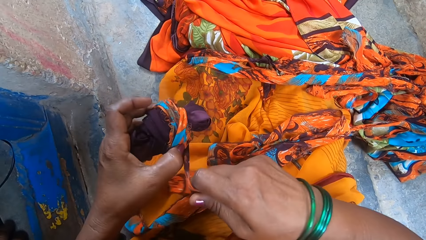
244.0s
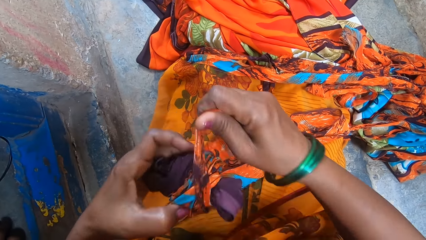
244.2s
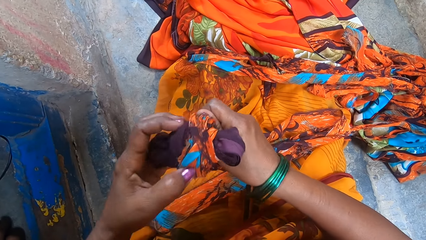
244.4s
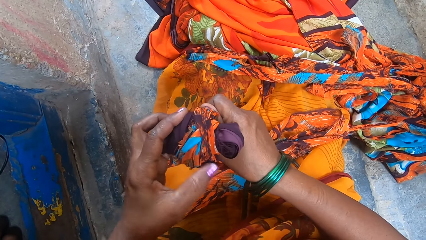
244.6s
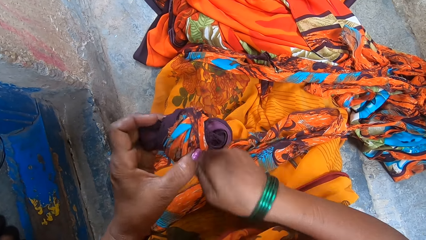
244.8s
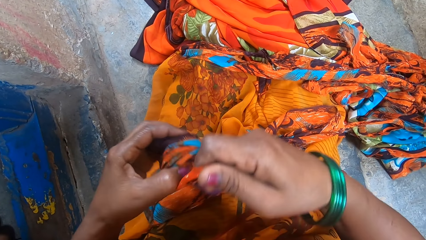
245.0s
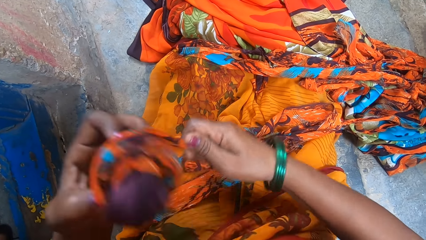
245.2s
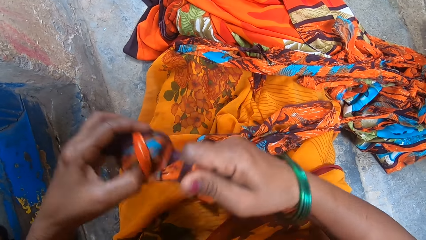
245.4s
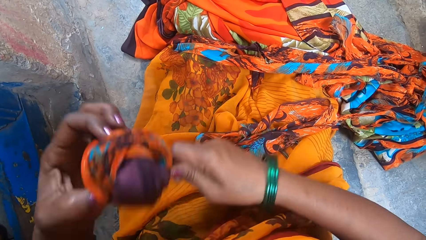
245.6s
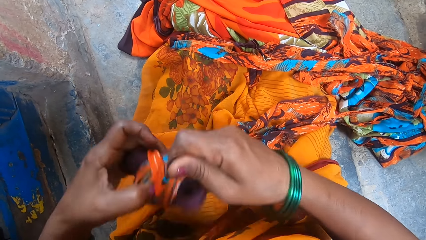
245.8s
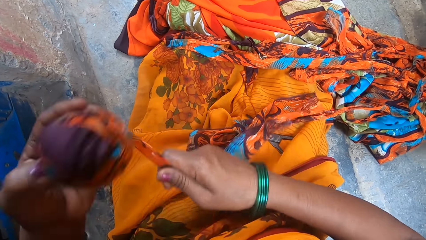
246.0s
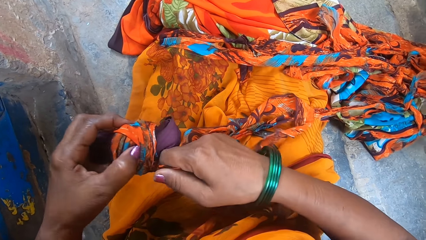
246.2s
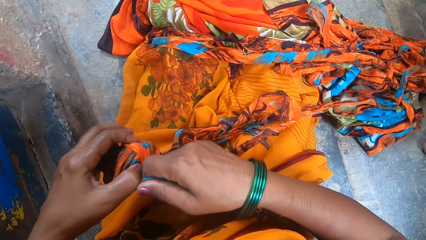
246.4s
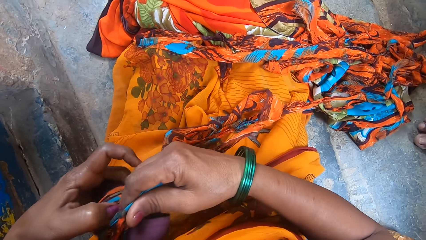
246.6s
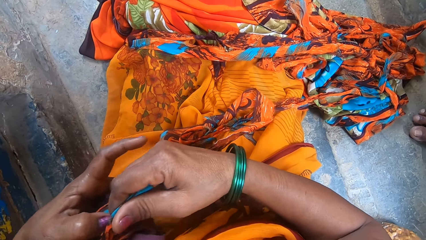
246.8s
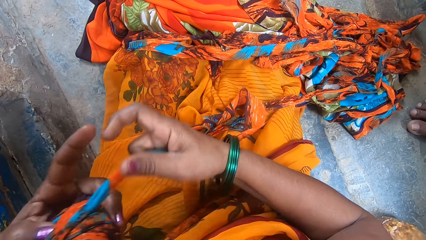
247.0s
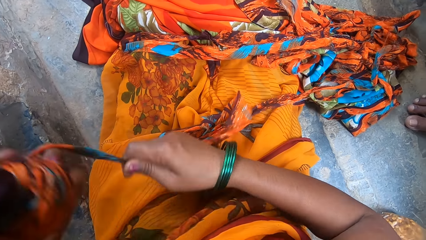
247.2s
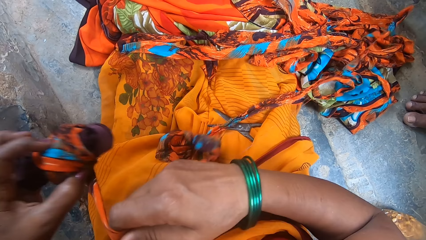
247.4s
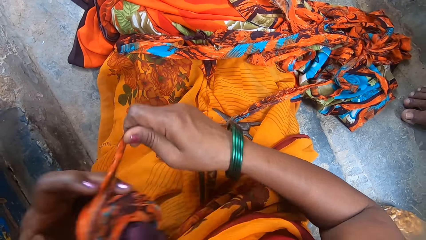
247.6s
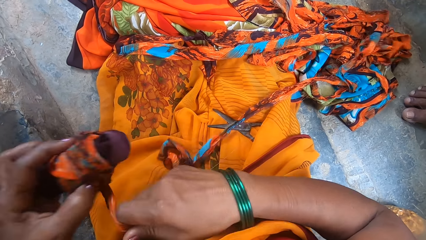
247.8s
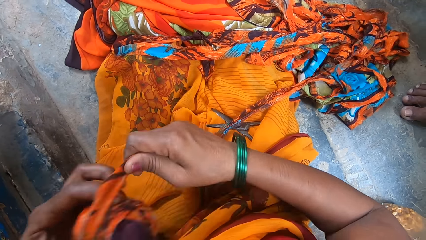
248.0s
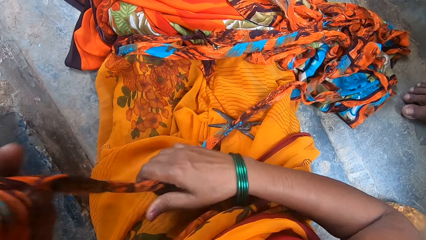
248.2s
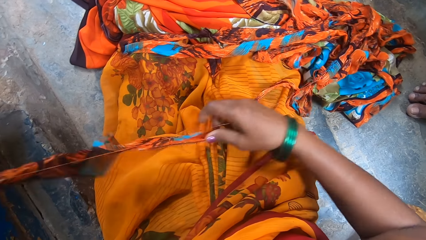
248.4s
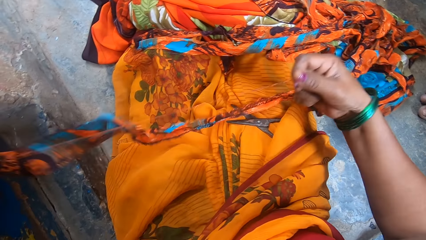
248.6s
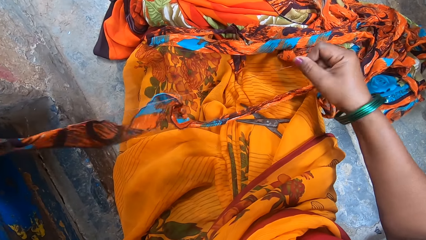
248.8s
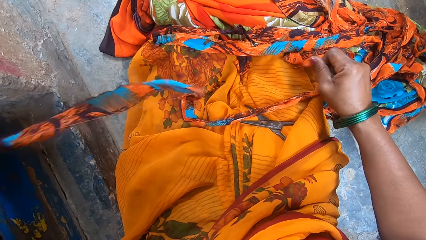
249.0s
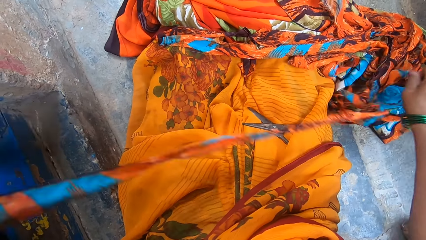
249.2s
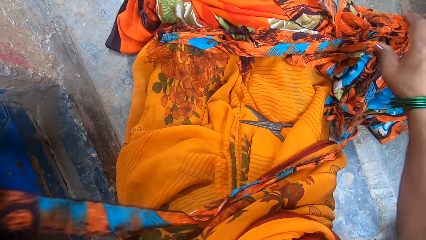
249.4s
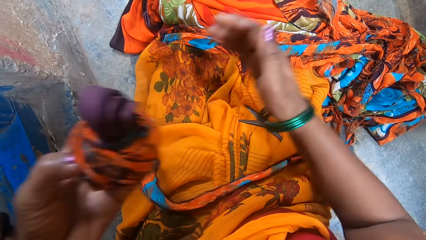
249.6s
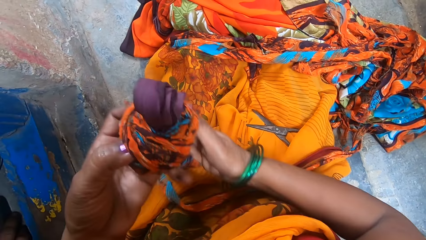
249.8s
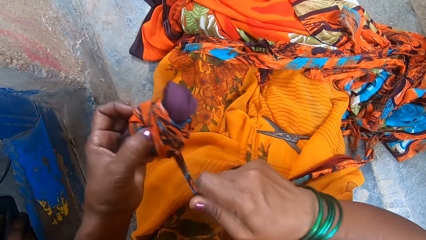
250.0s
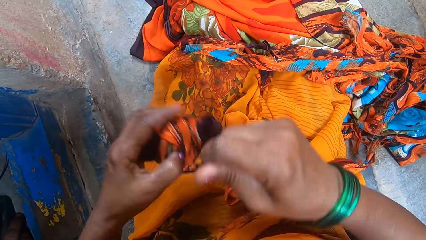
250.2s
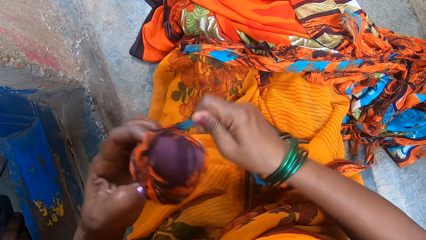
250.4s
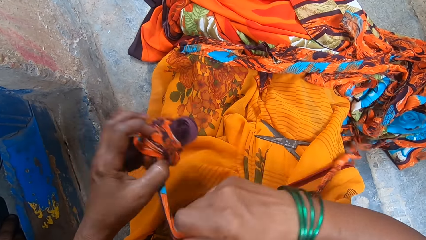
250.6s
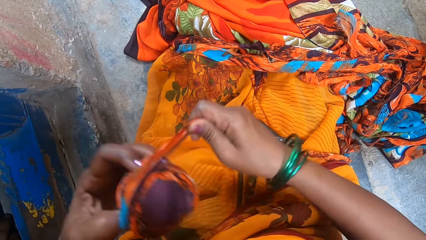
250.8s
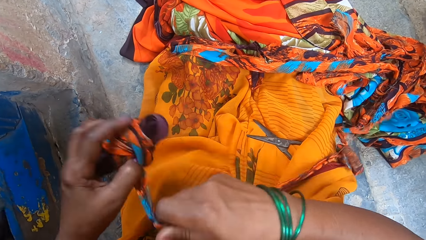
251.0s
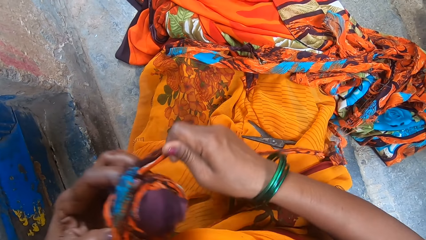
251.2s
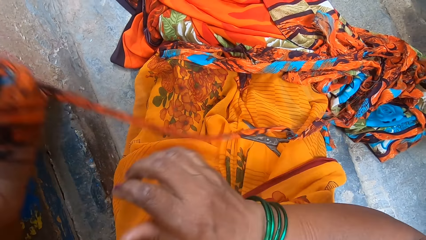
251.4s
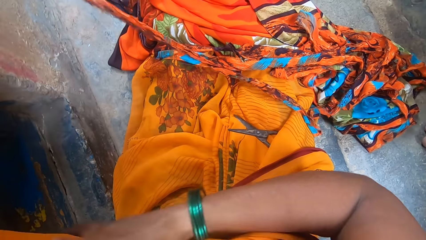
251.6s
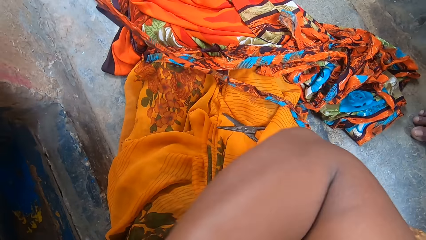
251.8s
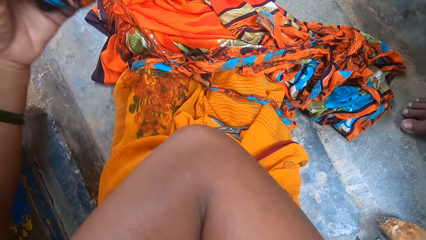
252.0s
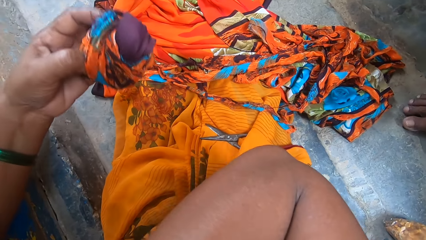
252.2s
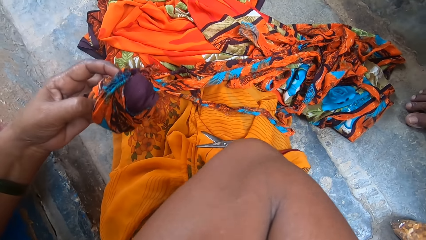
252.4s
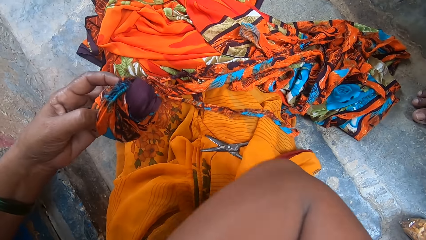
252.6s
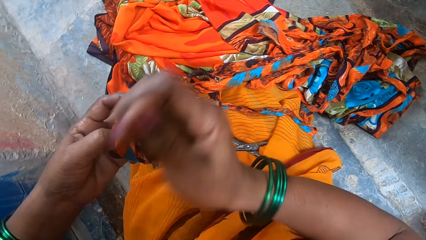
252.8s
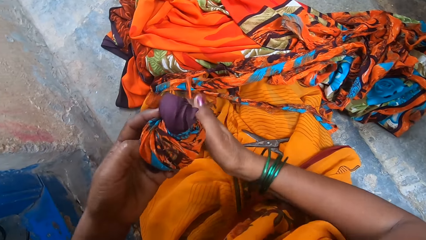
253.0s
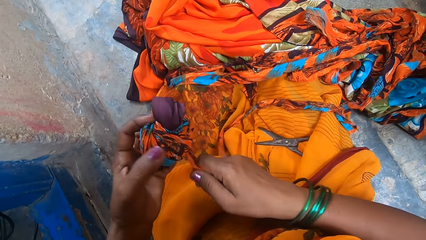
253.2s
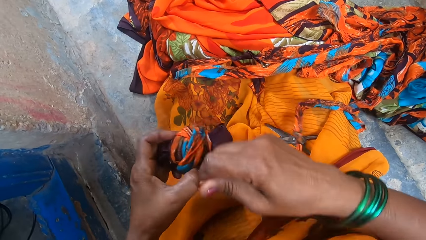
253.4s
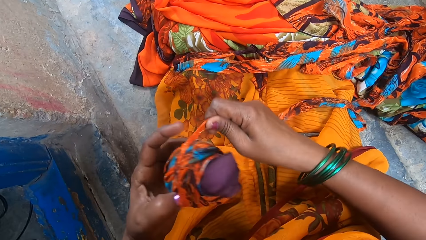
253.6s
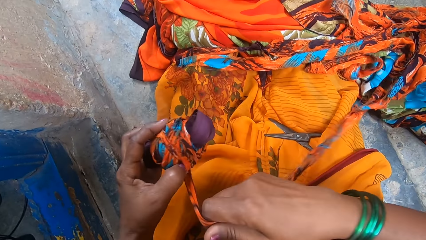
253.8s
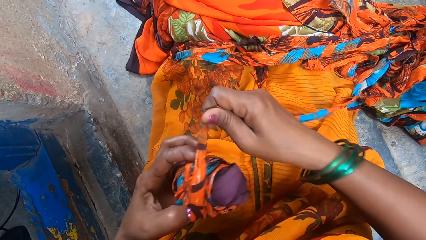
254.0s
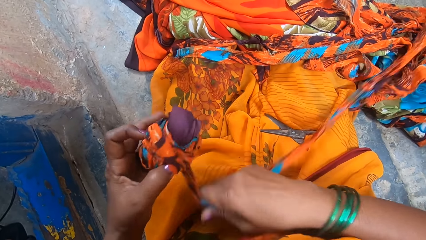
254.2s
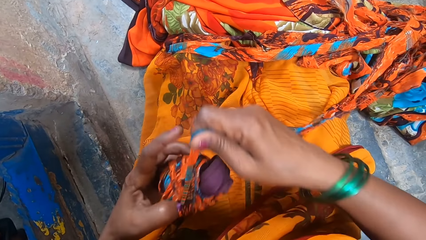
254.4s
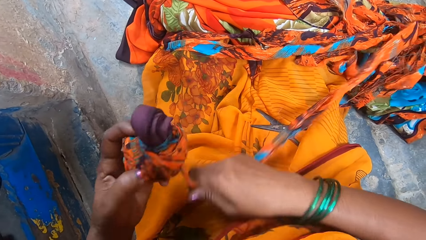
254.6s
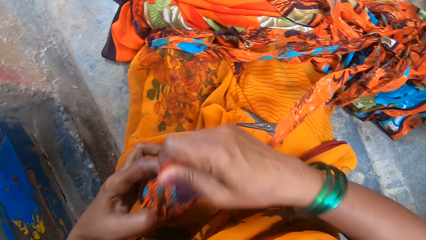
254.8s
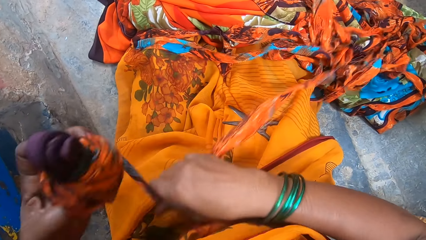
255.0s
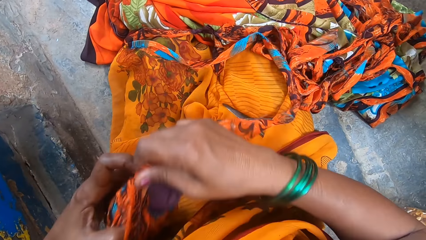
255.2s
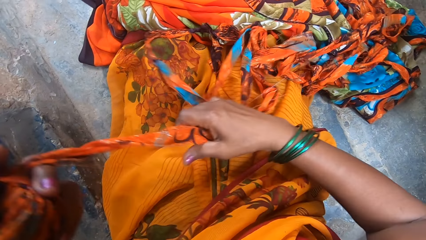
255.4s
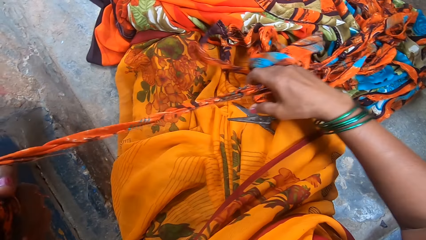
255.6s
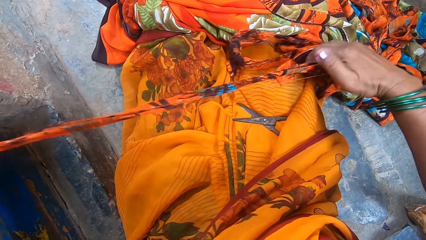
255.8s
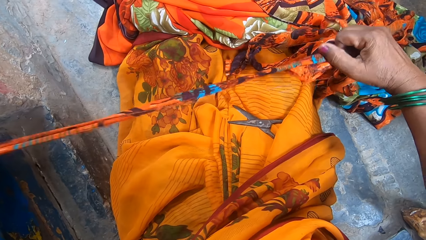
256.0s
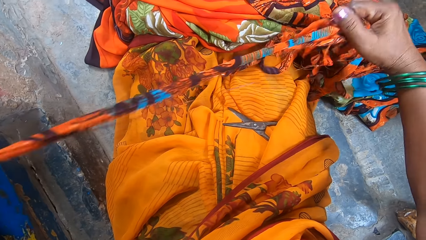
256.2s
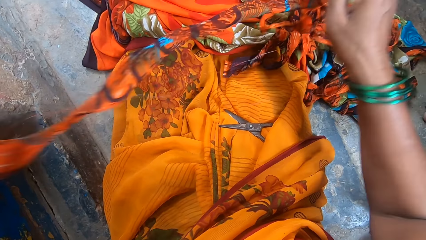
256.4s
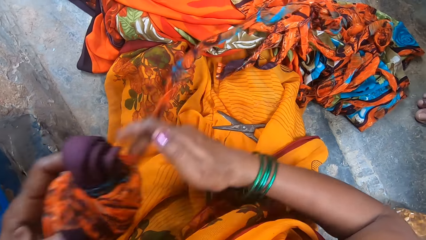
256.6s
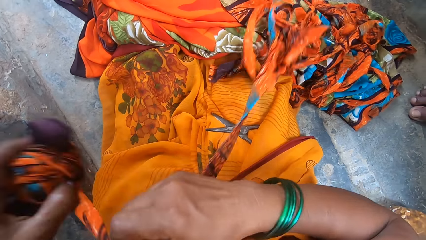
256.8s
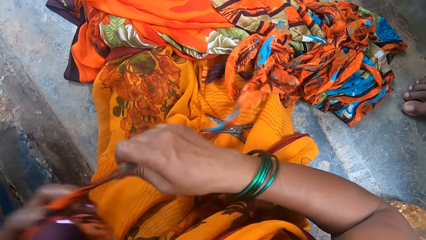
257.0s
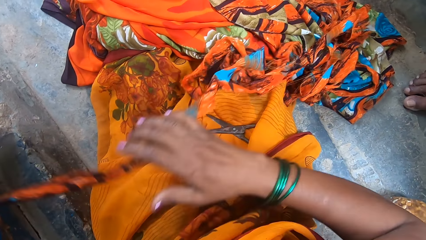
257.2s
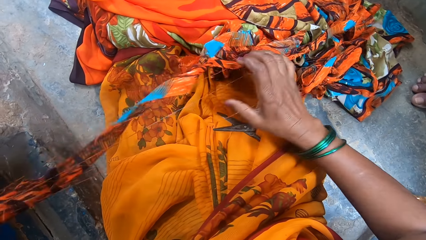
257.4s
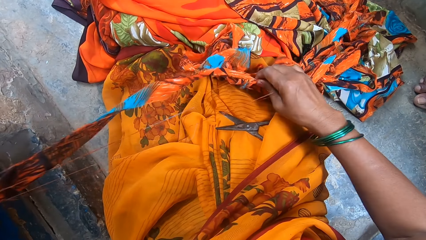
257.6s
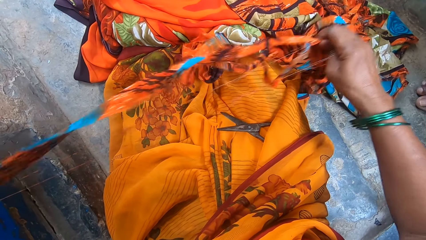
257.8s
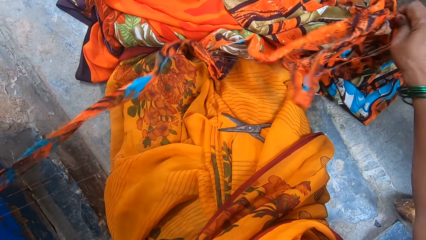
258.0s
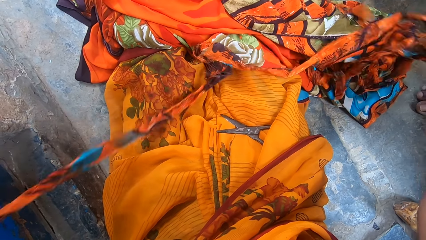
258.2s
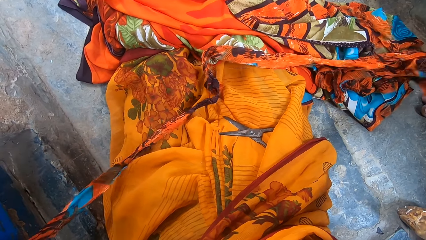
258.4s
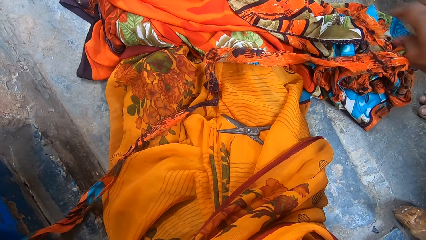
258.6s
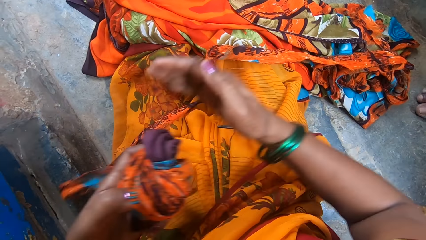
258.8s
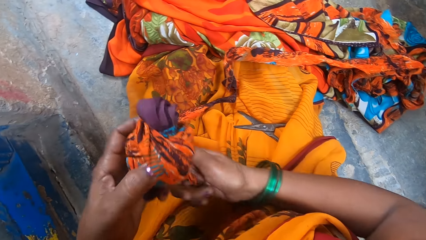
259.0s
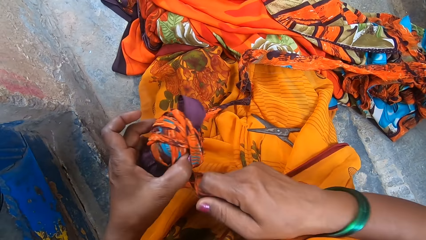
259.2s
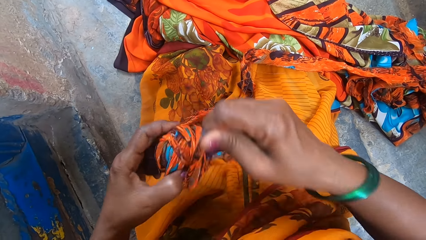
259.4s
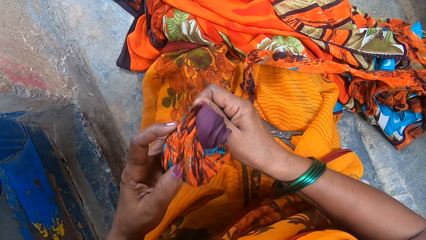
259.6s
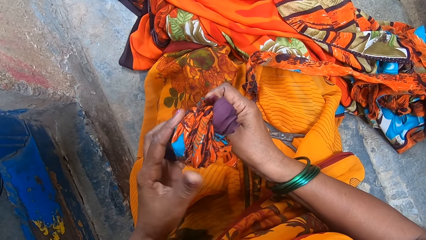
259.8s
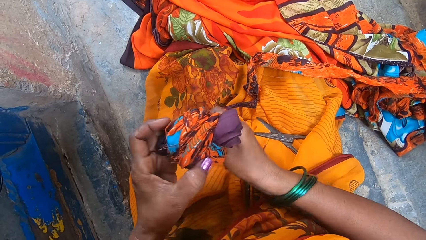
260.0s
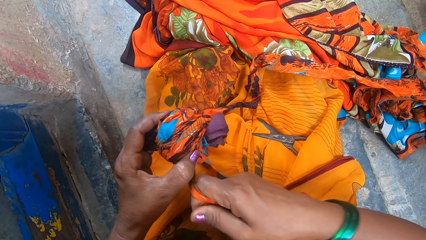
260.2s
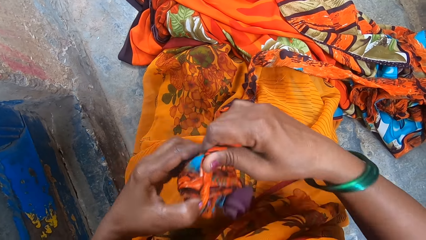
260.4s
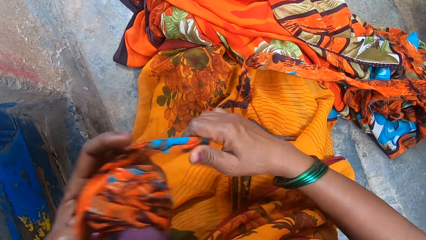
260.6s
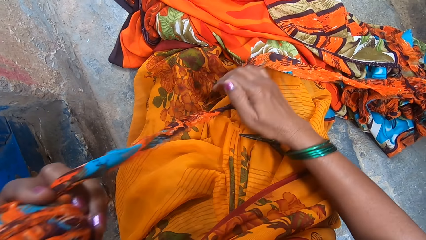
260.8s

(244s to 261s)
The camera wearer rolls the piece. They stretch the piece. They pull the thread. They roll the piece. They flap the hand. They lift the hand. They roll the piece of cloth. They stretch the piece. They straighten the piece of cloth. They roll the piece of cloth. They stretch the piece. They pull the thread. They roll the piece of cloth.
